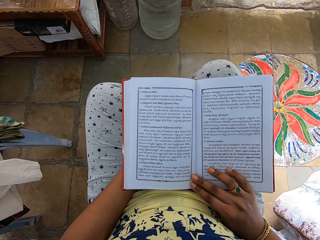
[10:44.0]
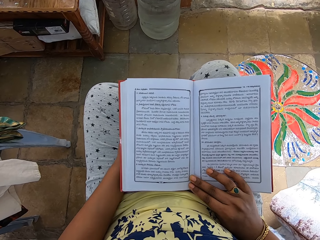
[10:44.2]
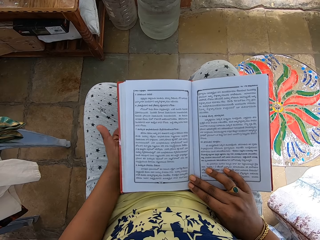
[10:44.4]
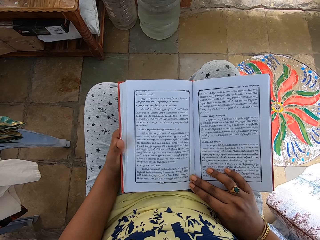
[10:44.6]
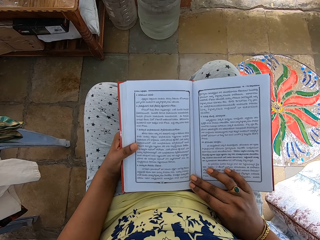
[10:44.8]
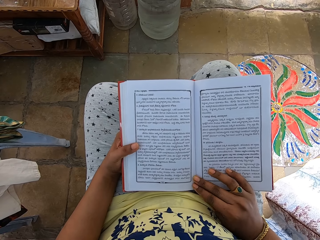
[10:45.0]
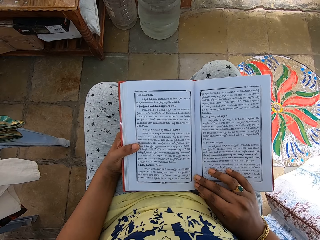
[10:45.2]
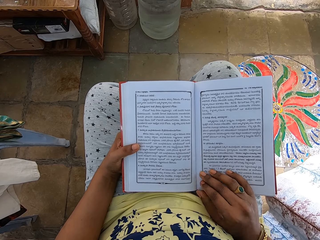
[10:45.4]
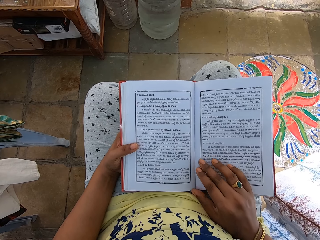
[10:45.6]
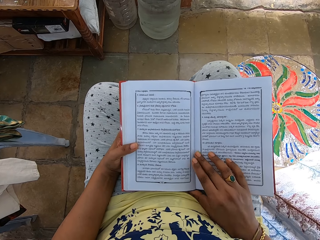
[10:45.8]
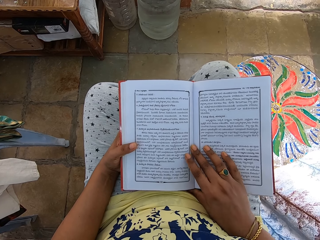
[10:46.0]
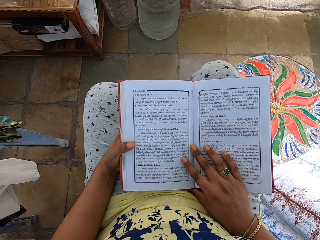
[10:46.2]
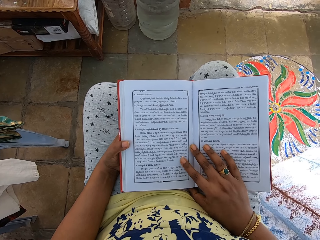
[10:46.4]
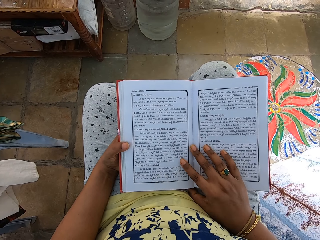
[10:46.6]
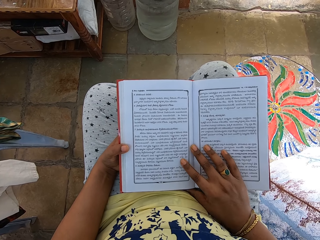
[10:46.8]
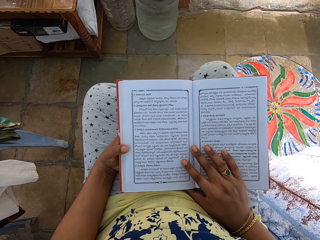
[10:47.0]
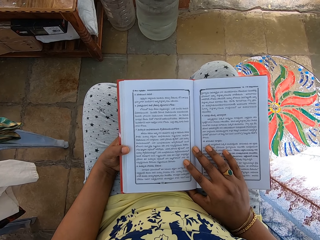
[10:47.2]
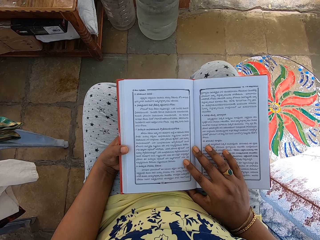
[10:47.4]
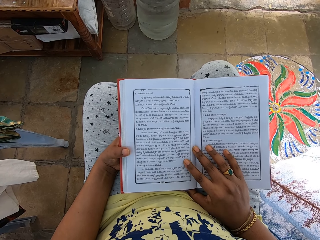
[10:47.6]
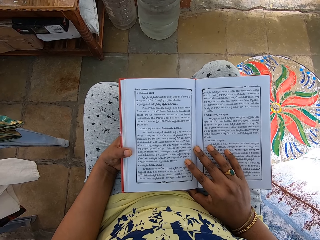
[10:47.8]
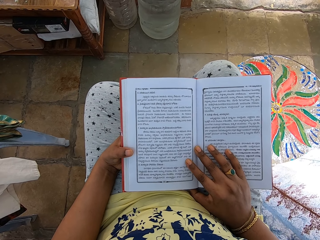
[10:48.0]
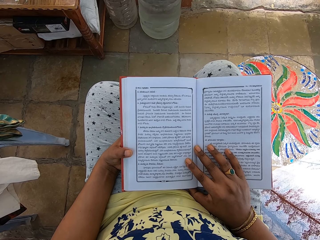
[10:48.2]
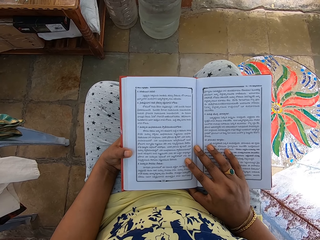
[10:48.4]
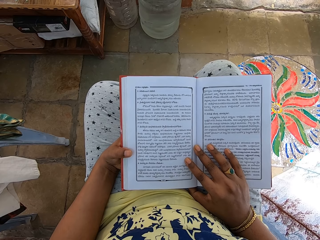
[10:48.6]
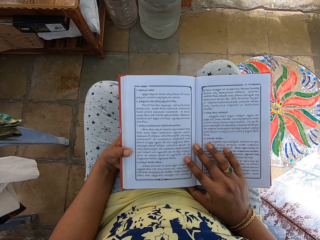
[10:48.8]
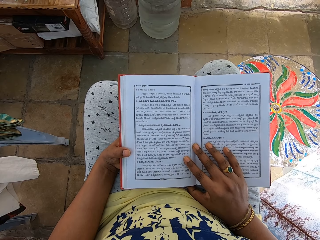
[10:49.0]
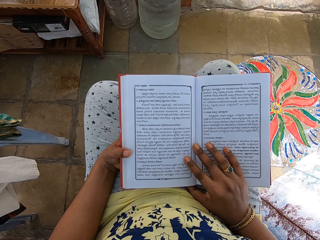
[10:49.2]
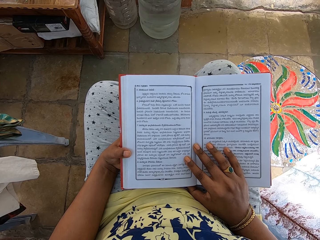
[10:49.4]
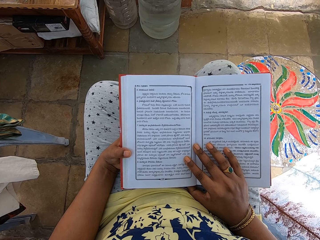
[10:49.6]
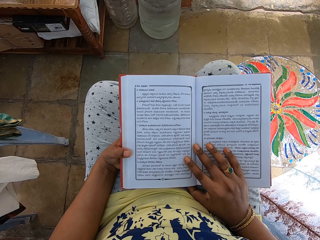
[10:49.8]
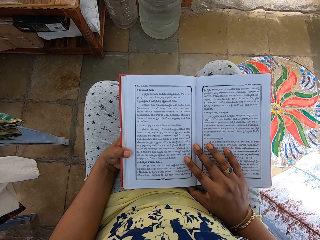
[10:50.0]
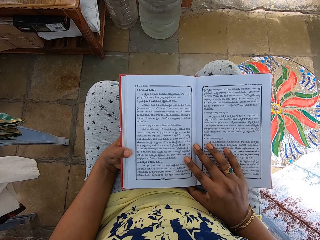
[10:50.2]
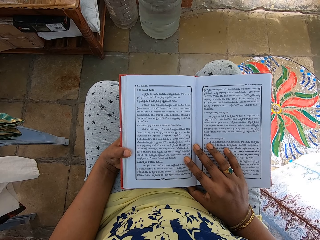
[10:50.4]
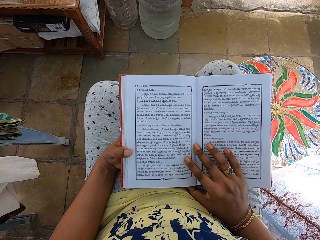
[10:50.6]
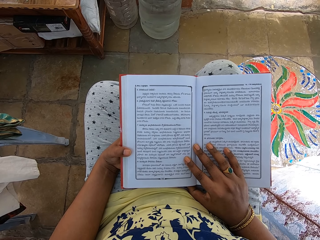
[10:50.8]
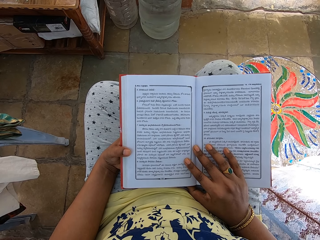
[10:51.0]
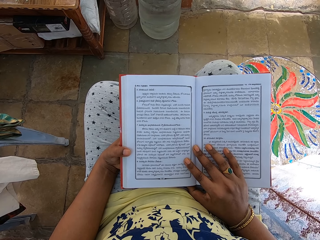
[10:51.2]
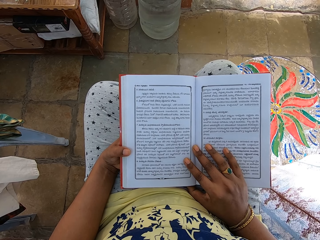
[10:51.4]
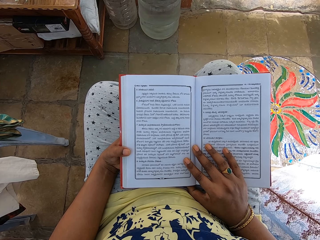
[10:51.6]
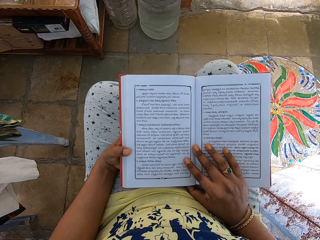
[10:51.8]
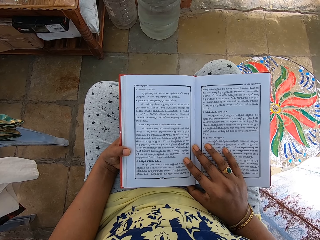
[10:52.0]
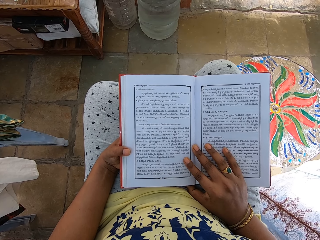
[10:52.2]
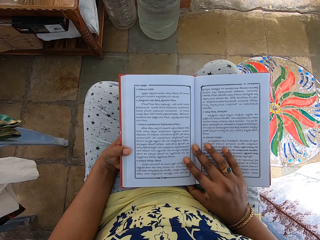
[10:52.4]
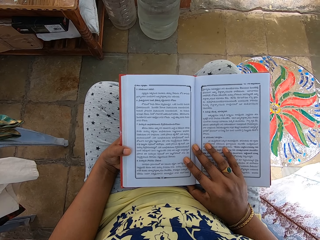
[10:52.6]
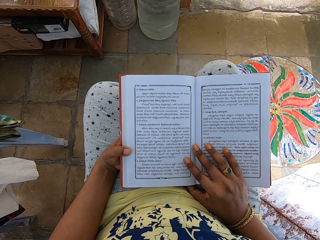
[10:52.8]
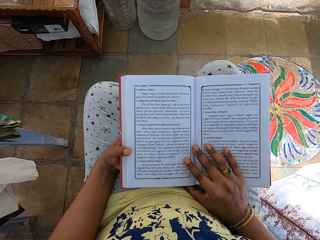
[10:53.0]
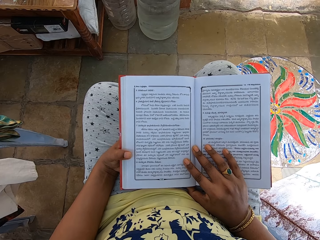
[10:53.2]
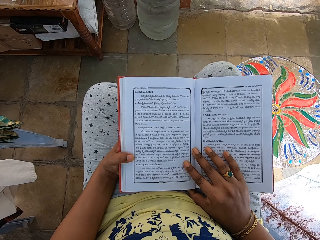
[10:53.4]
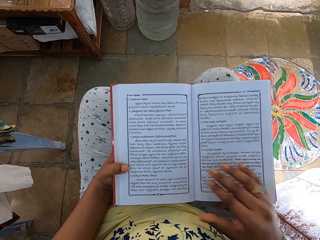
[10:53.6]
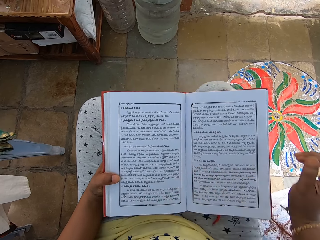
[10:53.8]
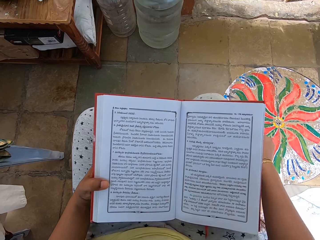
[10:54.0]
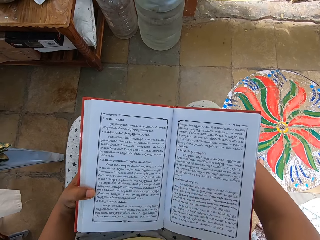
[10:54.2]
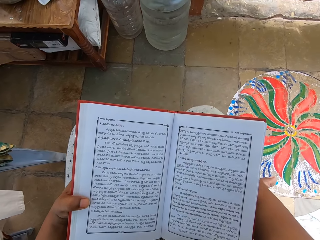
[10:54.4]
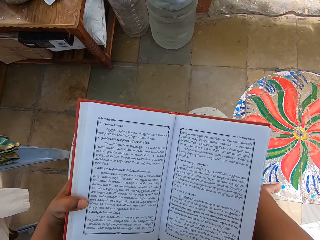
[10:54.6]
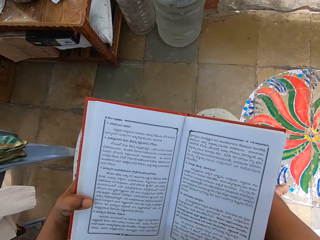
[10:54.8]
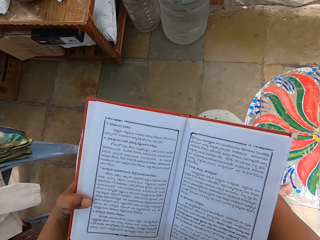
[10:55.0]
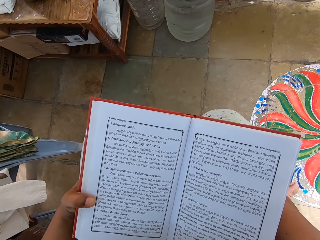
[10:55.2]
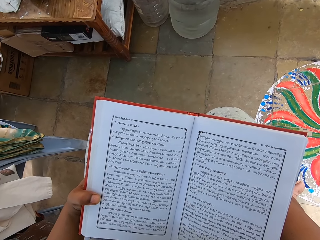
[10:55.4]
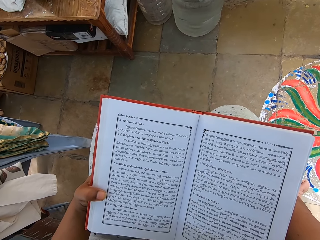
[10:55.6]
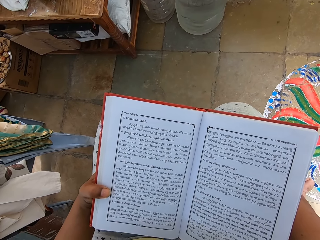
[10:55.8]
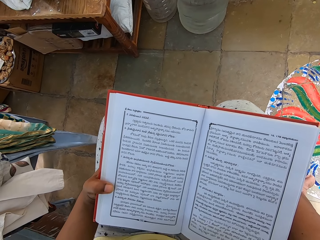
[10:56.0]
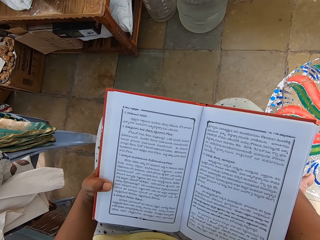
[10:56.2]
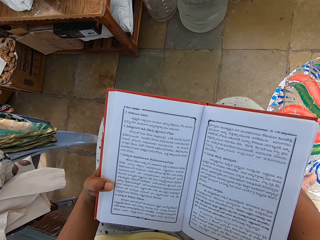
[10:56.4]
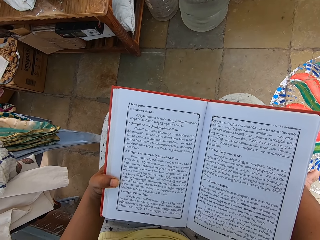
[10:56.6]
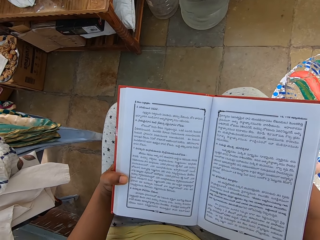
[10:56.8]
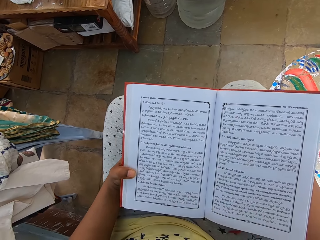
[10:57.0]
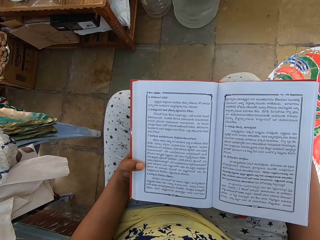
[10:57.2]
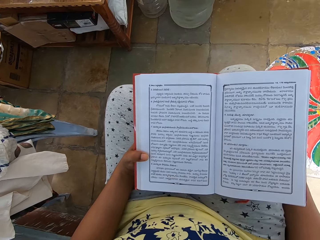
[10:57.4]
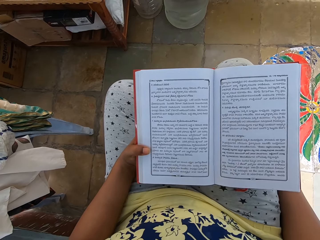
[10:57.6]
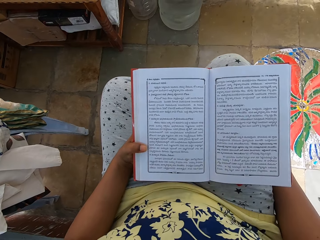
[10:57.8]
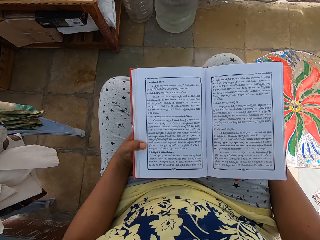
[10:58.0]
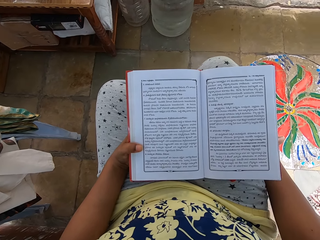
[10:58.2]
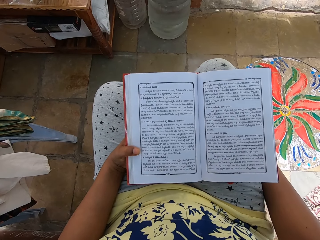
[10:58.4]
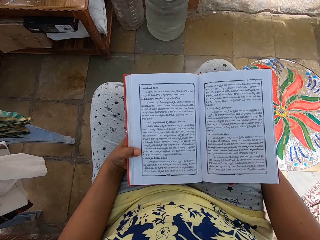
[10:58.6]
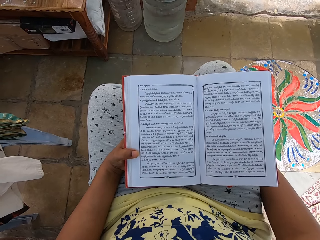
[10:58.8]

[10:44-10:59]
The camera wearer adjusts her left hand on the book on her lap. She adjusts her right hand on the book on her lap. She places her right hand on her lap.

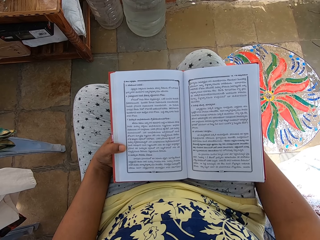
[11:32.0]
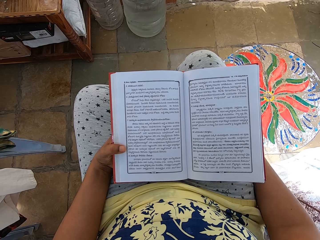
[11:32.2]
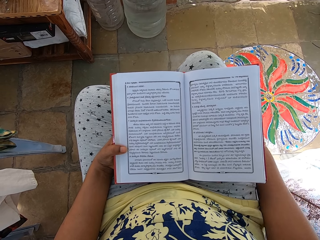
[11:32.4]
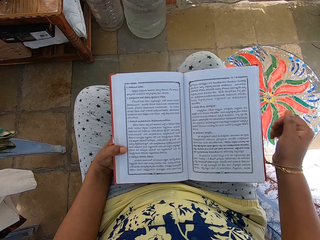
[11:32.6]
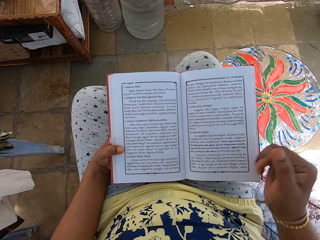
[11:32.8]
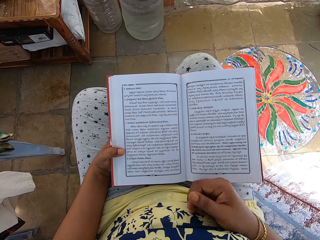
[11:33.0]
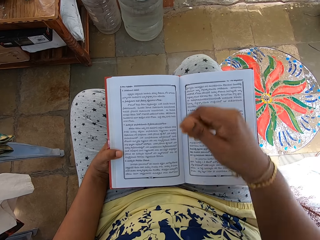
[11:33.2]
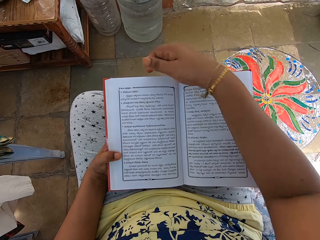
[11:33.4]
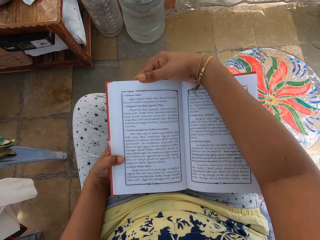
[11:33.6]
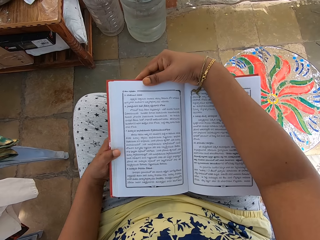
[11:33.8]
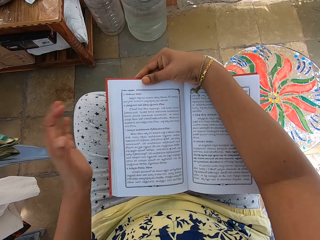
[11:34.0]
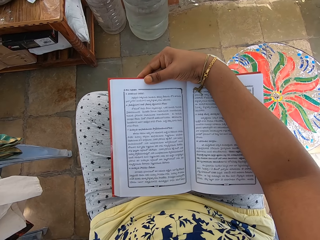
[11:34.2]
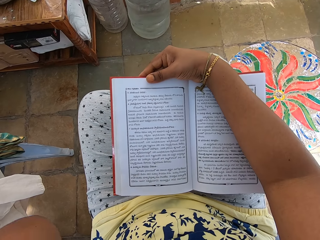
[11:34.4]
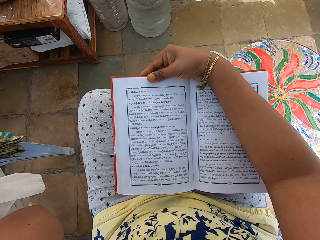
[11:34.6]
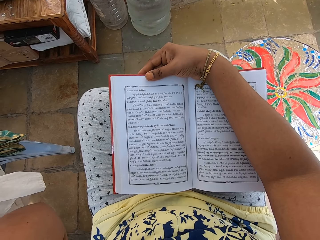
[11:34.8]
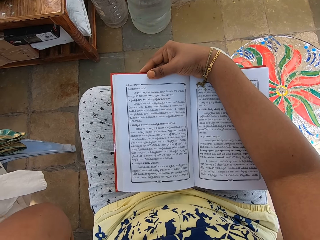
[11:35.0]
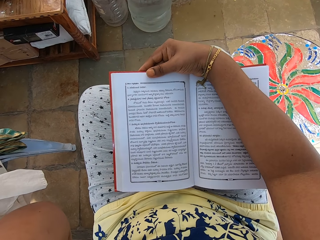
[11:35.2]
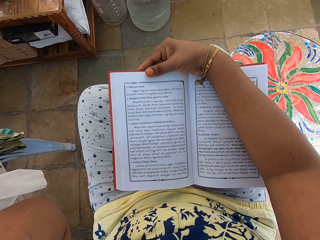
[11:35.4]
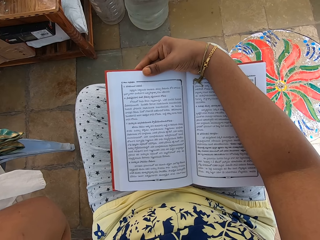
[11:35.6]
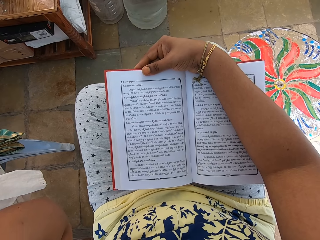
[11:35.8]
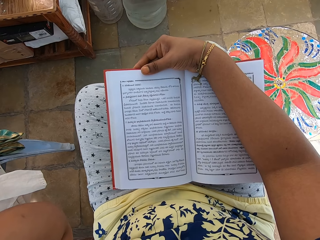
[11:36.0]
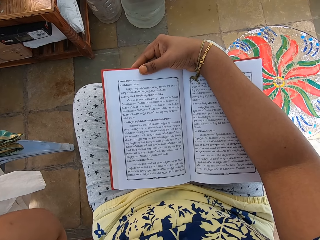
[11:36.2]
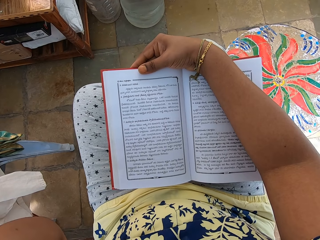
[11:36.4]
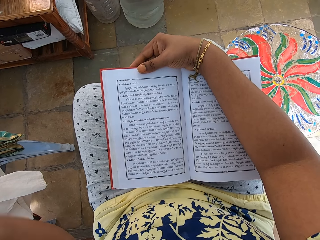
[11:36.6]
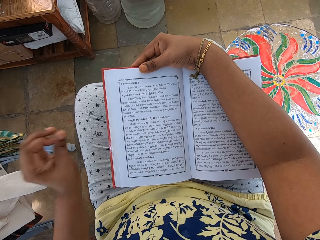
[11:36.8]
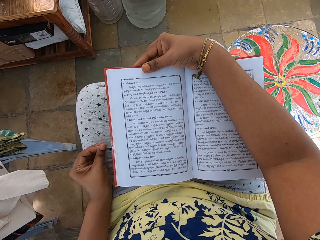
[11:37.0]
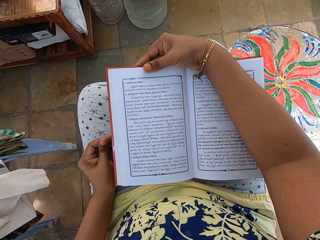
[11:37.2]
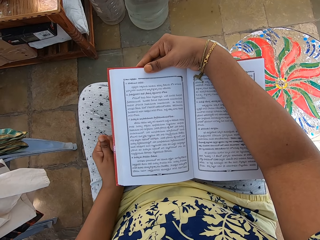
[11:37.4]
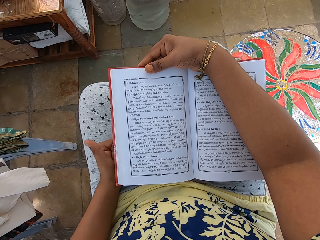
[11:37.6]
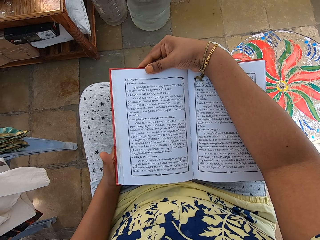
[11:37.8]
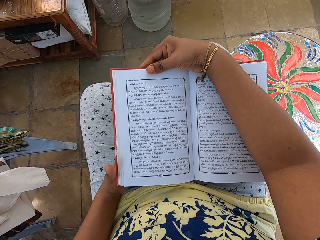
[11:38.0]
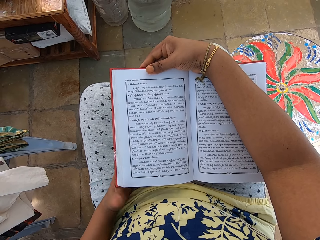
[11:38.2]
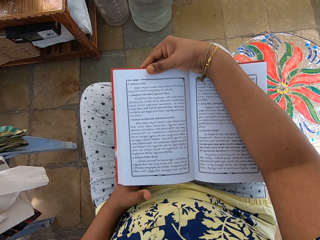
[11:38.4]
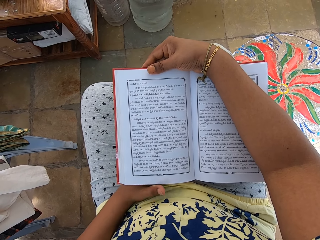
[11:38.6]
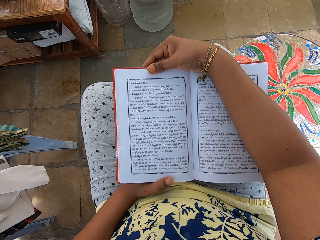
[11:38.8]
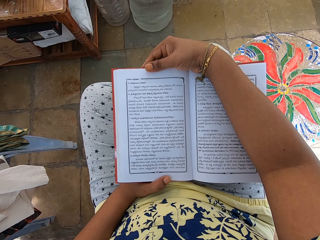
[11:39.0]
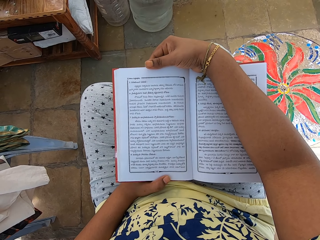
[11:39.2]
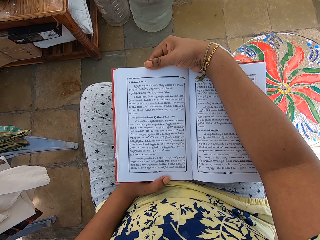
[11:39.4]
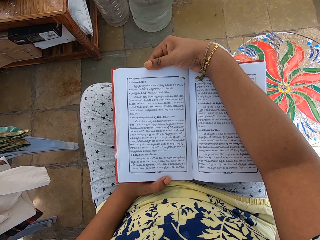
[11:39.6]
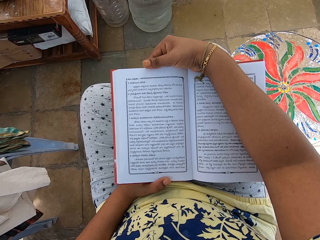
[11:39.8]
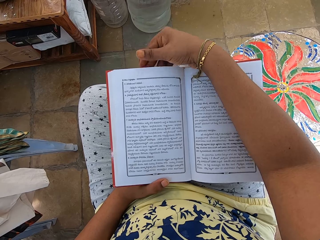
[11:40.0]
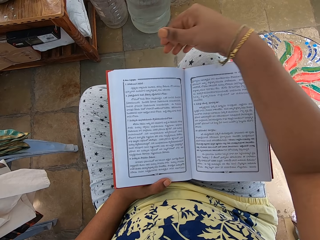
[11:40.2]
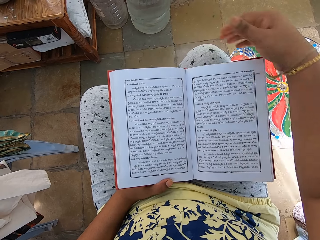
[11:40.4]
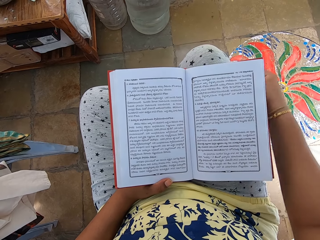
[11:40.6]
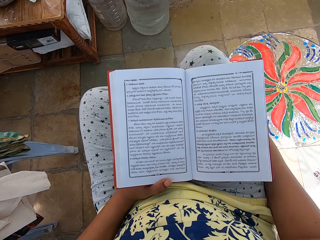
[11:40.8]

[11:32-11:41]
The camera wearer holds the book on her lap with her right hand. She holds the book on her lap with her left hand. She places her right hand on her lap.
